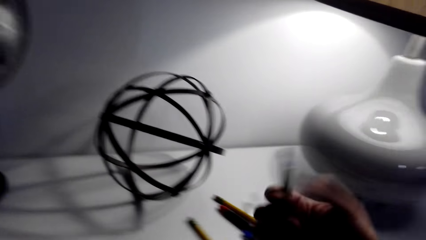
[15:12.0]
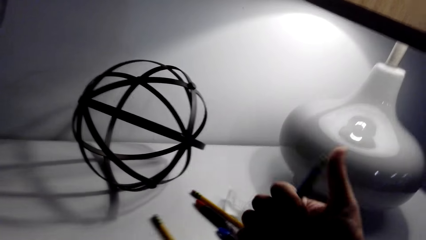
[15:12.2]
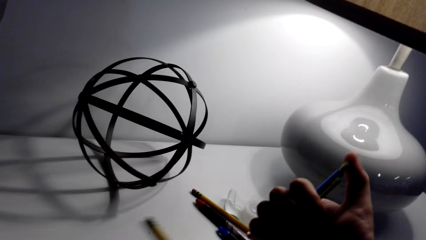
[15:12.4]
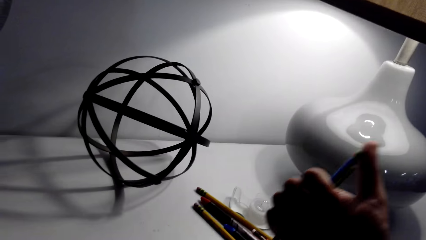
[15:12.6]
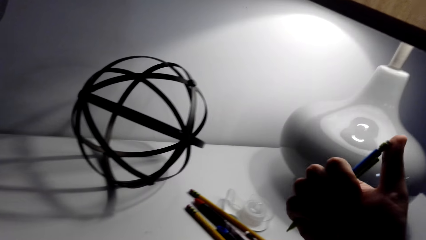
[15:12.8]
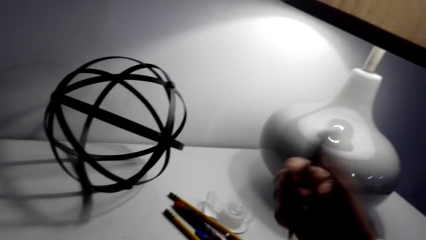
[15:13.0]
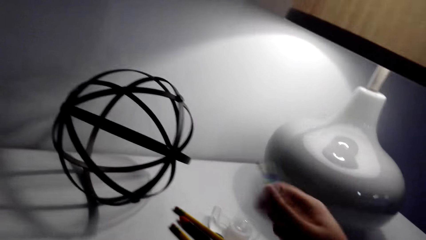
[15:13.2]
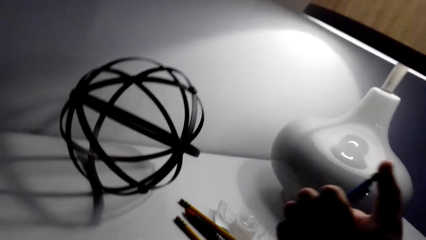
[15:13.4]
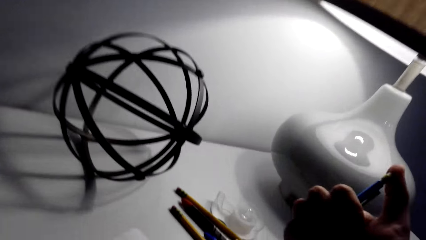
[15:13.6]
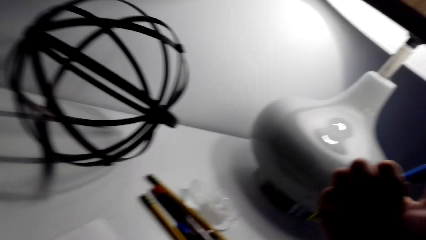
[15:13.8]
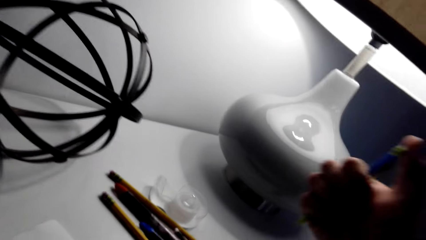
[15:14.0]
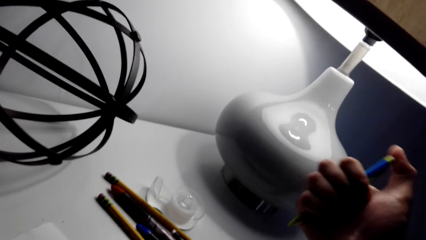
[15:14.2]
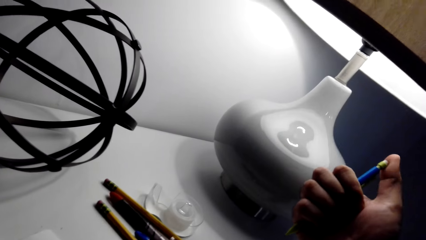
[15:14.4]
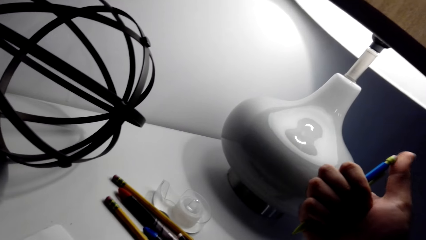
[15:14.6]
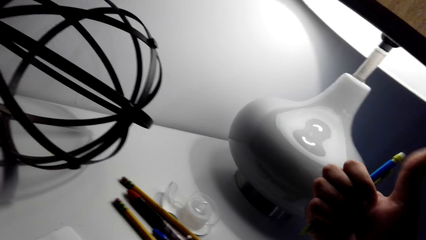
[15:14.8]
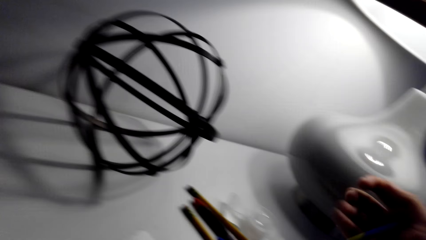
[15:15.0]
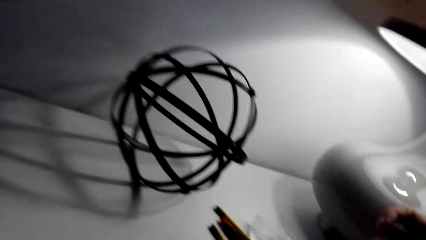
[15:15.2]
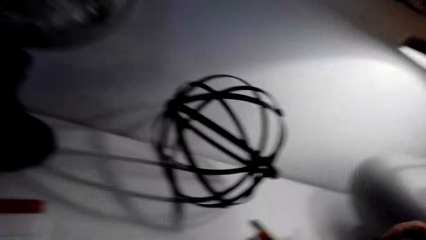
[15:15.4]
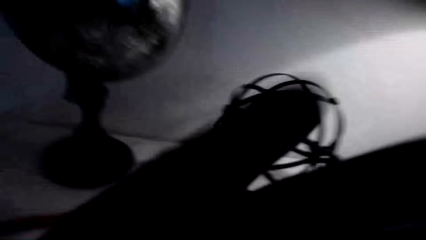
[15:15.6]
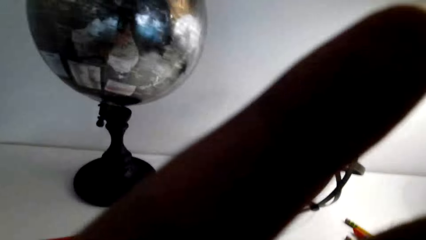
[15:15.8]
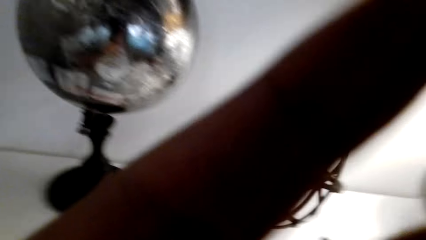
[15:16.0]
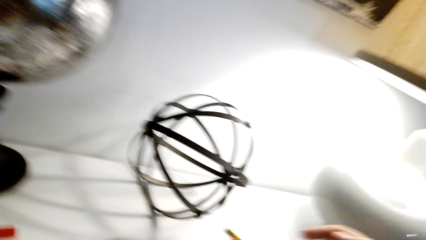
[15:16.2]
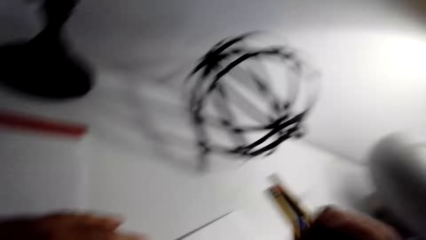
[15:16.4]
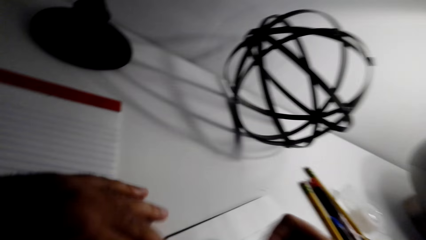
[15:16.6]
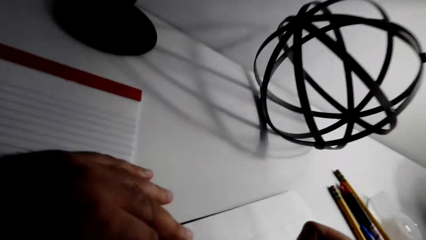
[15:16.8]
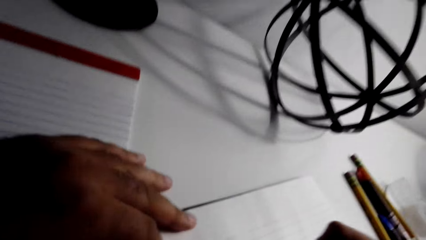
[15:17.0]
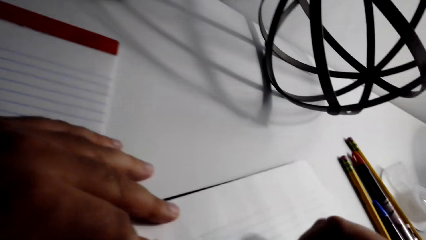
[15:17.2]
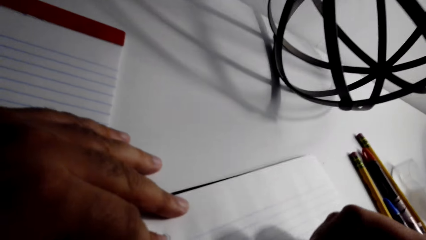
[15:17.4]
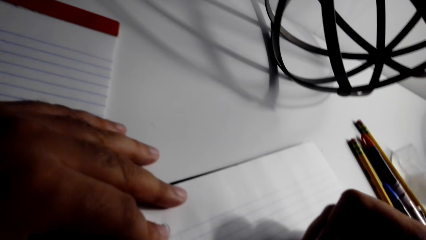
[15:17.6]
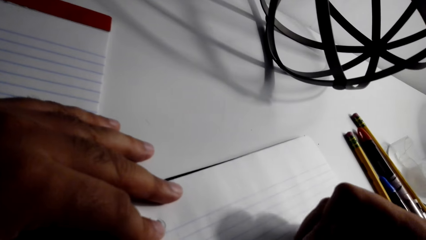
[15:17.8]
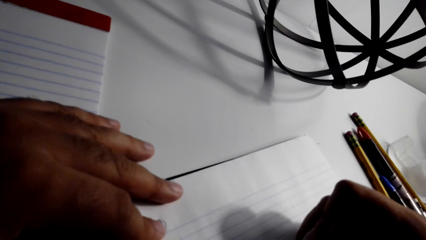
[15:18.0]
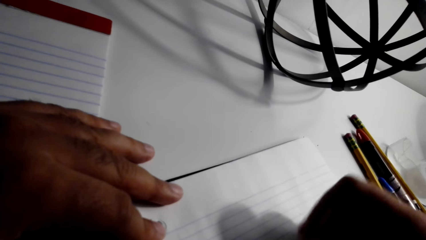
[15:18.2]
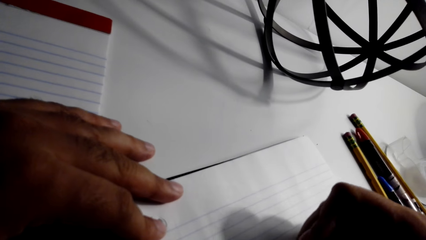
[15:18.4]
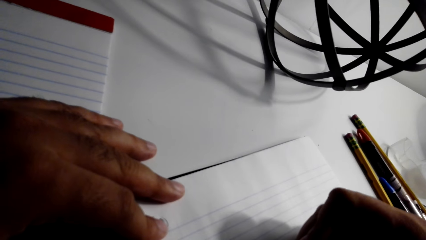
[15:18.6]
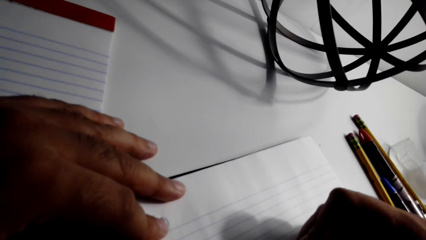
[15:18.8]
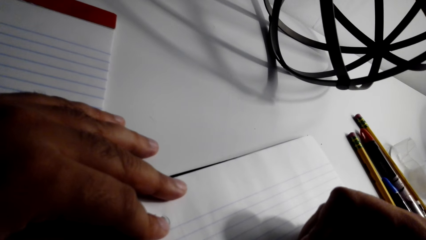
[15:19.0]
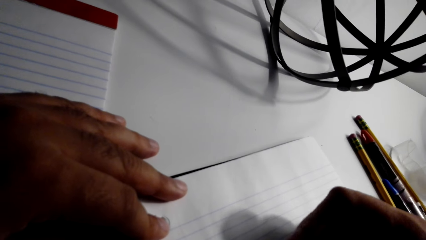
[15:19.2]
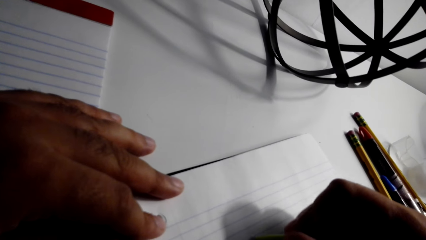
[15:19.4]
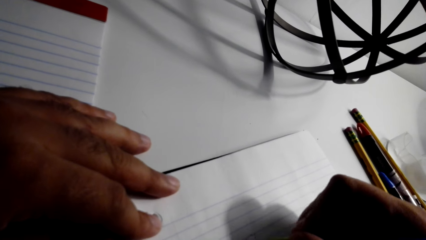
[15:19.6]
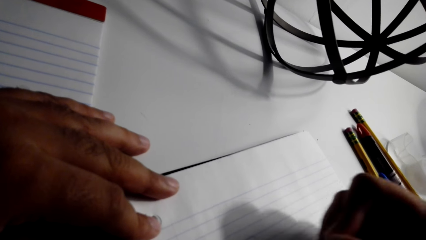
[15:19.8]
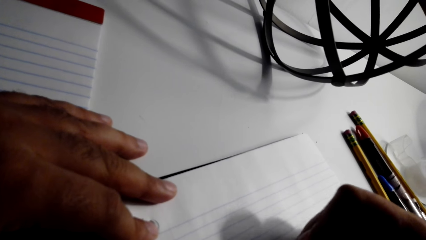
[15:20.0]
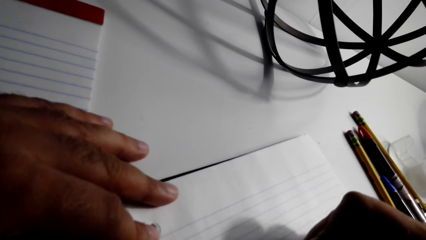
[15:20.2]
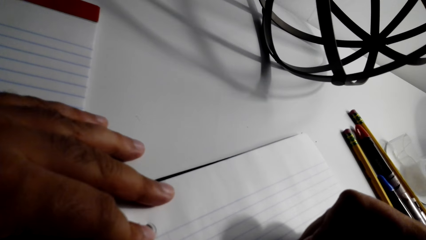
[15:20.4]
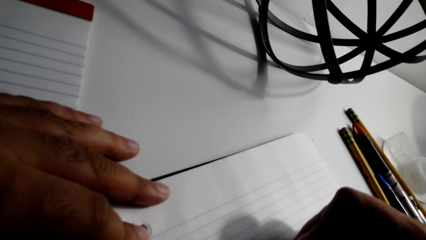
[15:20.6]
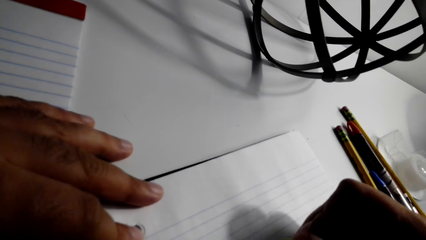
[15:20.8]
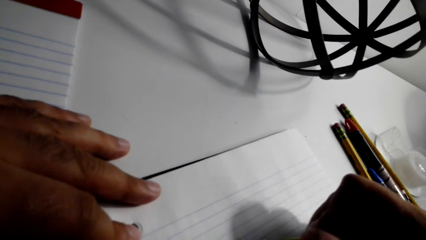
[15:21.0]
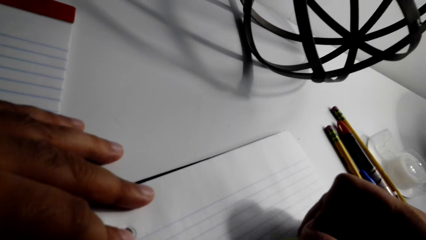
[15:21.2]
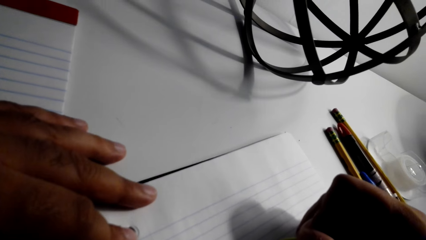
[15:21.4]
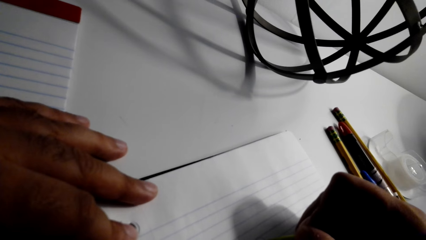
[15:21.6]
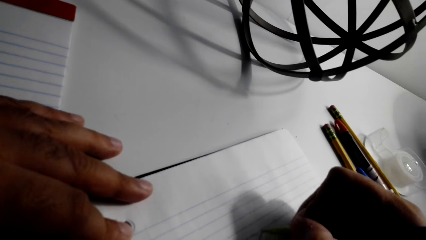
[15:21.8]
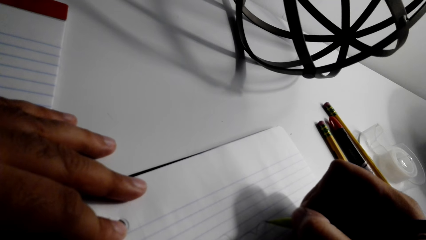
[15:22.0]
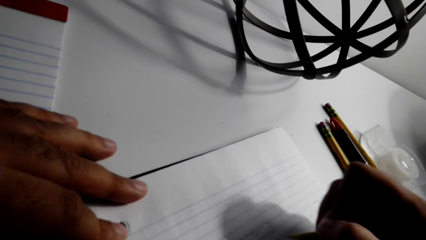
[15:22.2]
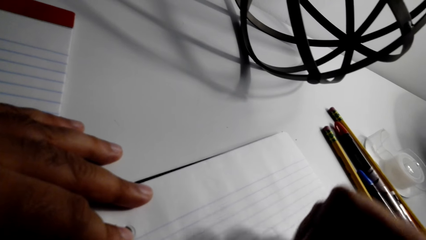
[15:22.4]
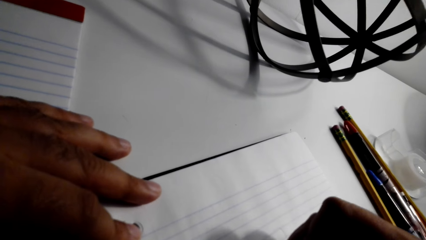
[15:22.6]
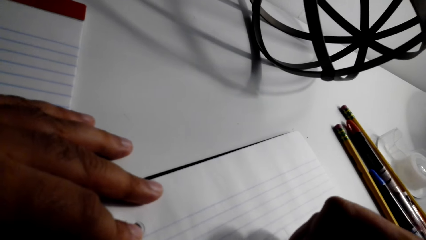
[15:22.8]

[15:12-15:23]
The camera wearer picks the pen from the table. They draw something on the book with the pen.

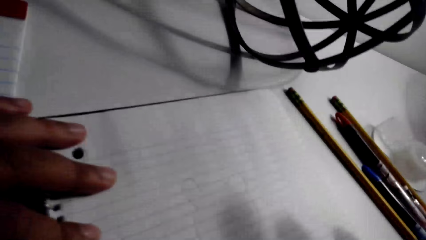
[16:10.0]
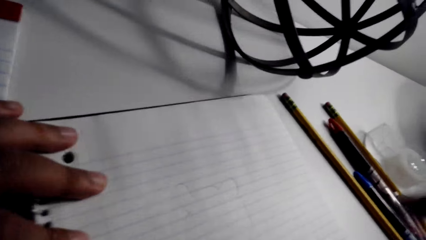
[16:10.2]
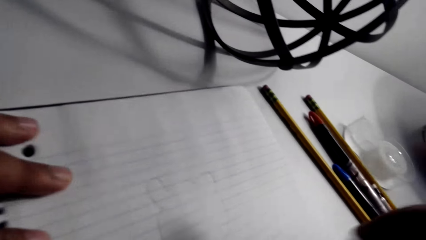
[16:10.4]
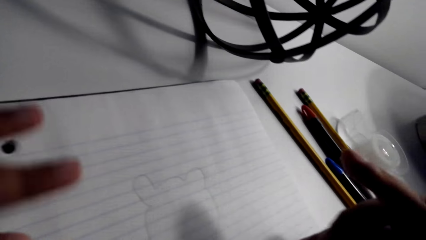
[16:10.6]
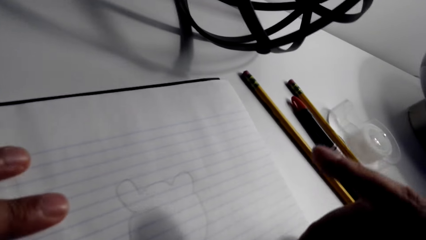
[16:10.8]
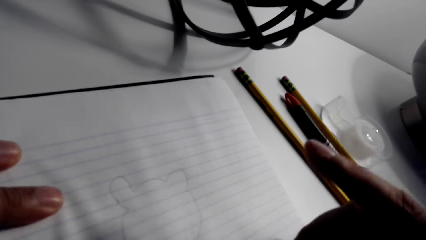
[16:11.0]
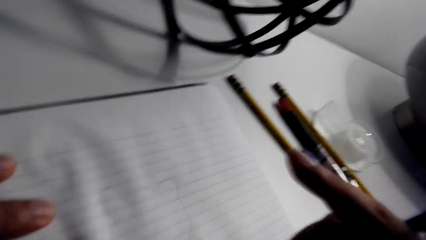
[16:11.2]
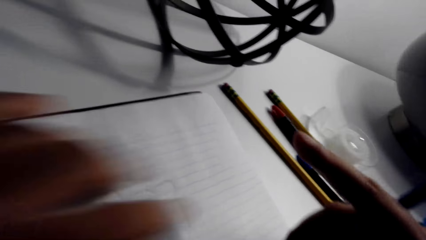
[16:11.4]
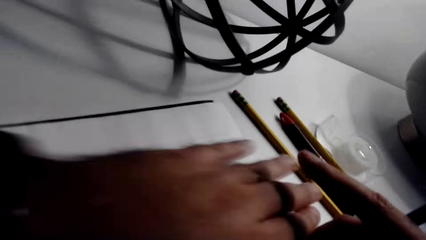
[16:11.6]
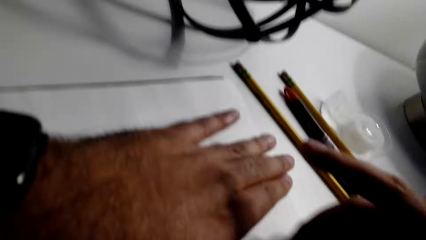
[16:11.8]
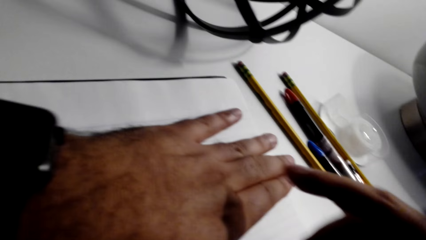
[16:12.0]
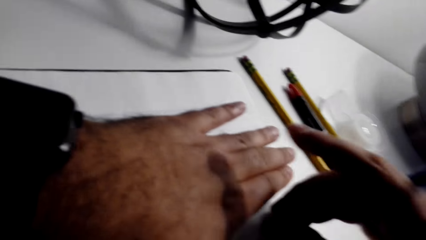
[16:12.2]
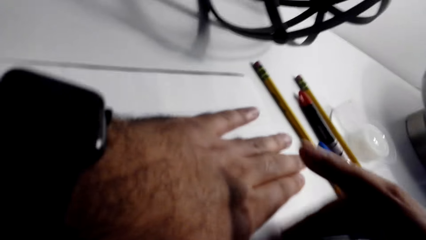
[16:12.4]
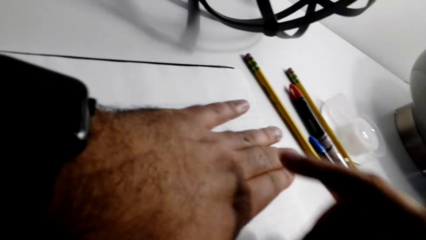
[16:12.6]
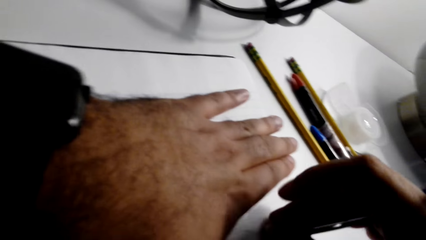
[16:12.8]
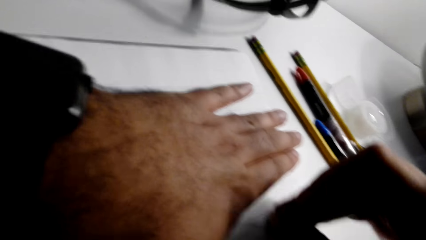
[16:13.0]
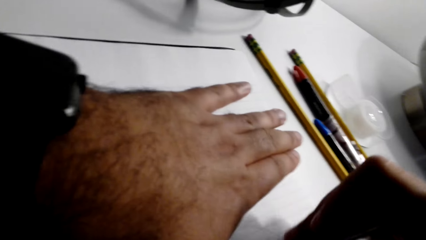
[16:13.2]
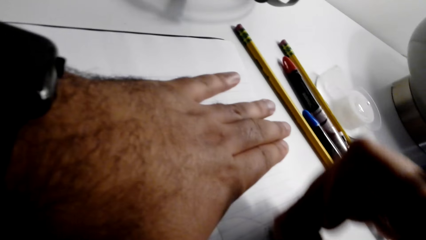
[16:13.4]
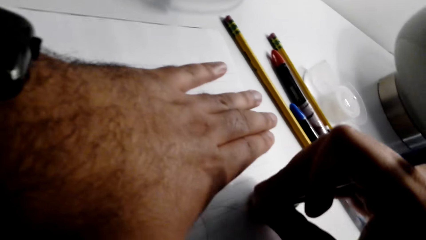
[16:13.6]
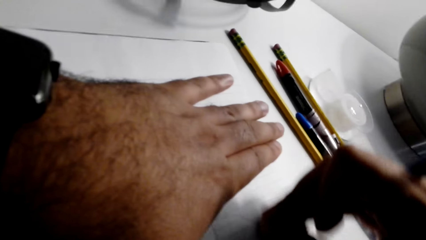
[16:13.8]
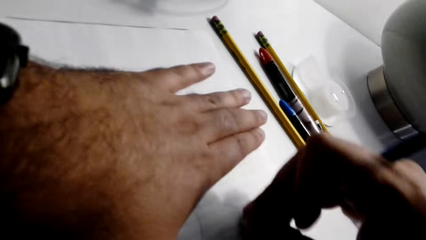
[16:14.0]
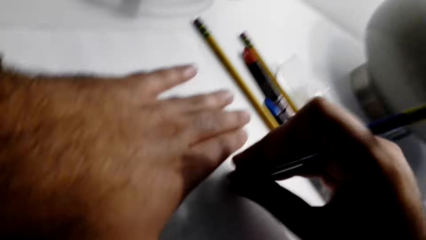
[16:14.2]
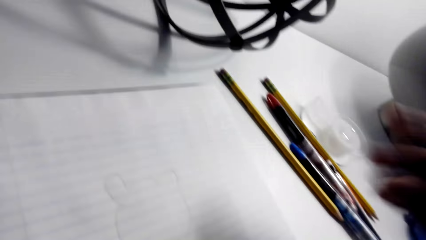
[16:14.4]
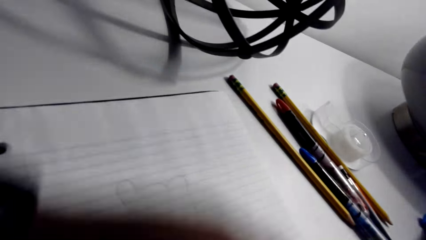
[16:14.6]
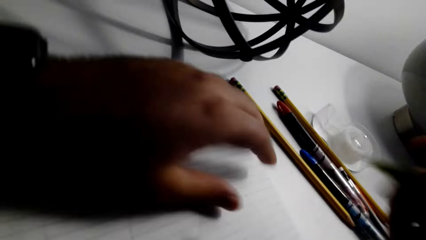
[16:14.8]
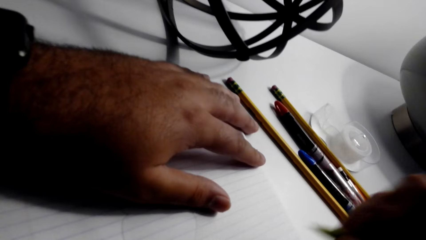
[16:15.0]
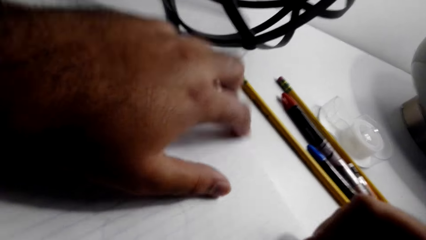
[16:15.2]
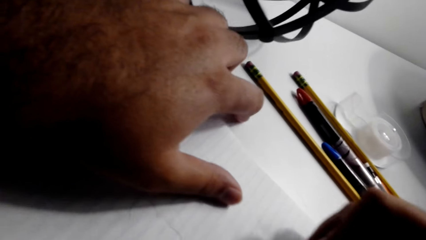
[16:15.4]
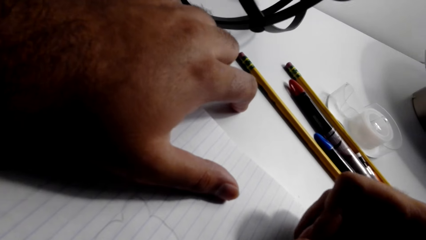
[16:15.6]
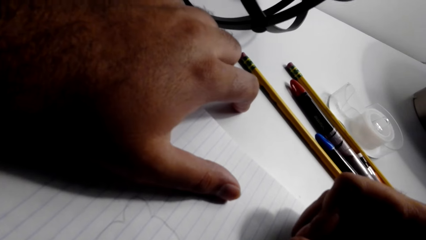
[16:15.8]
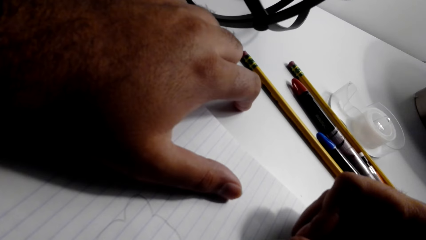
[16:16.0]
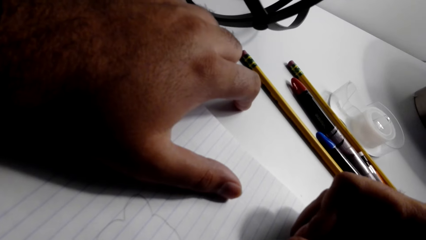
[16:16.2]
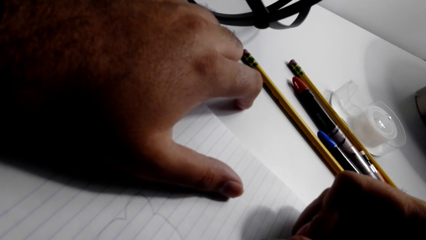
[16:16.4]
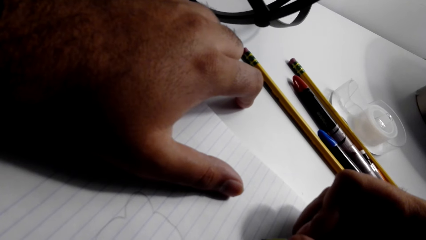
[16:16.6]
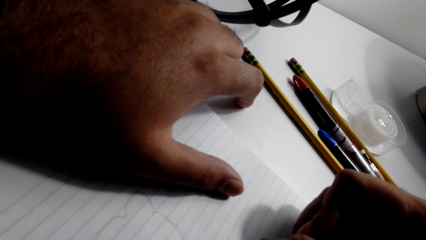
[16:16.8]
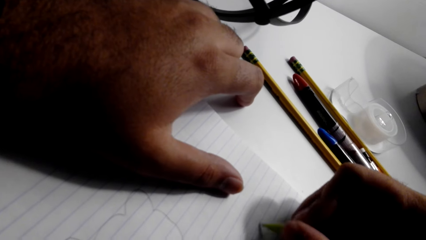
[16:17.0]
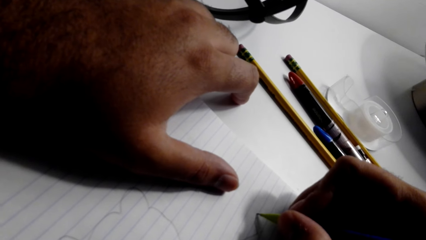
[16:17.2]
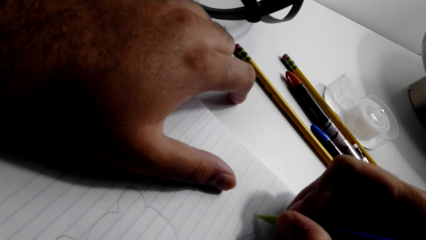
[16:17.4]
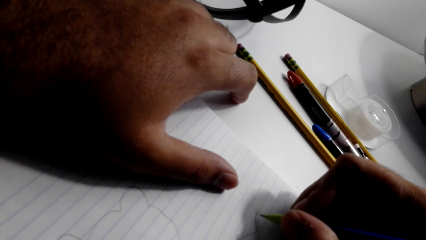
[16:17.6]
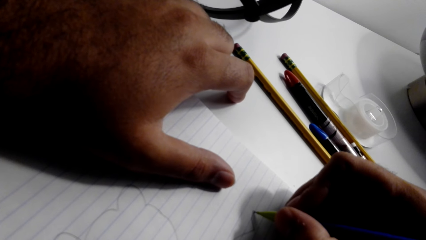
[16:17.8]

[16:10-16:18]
The camera wearer rubs something on the paper with a rubber. They draw something on the book with a pen.
